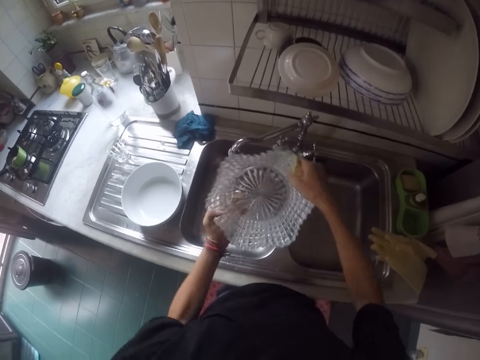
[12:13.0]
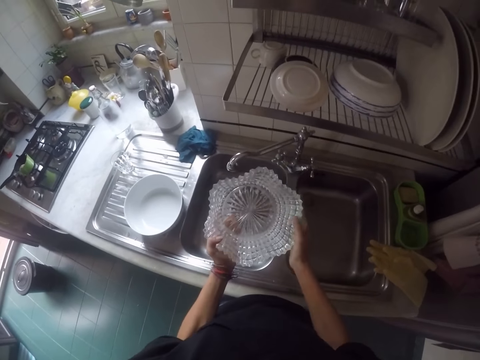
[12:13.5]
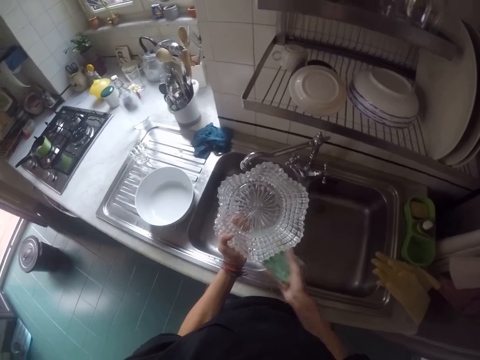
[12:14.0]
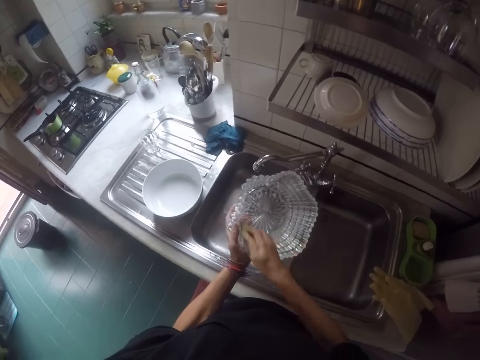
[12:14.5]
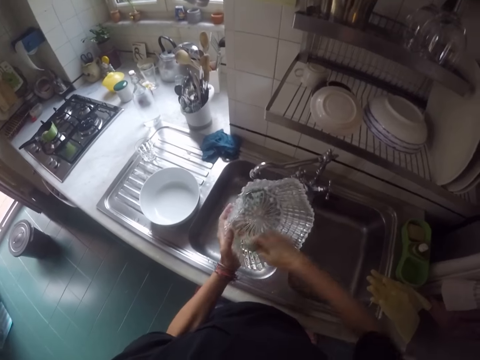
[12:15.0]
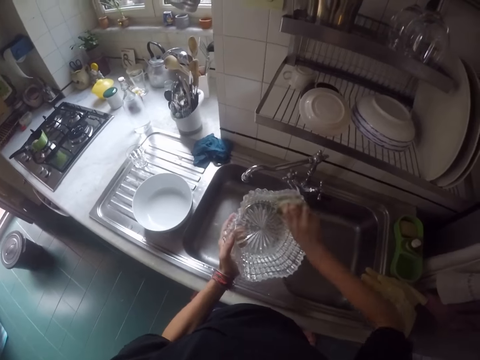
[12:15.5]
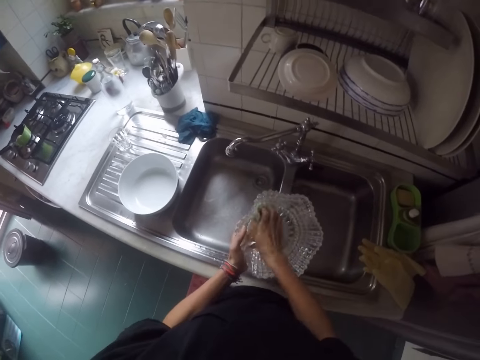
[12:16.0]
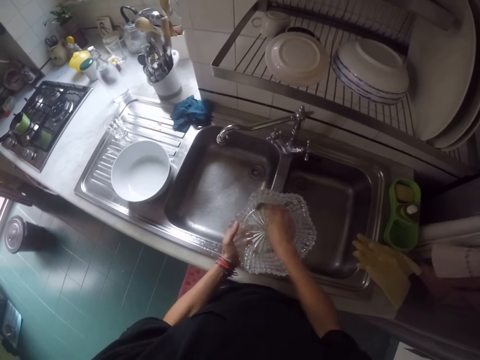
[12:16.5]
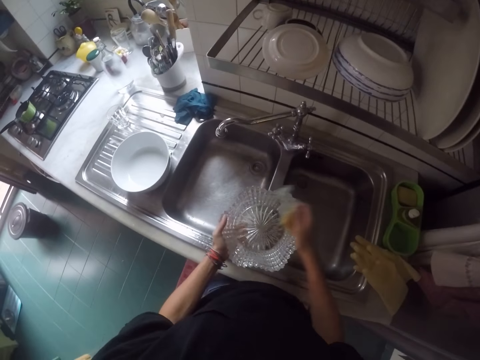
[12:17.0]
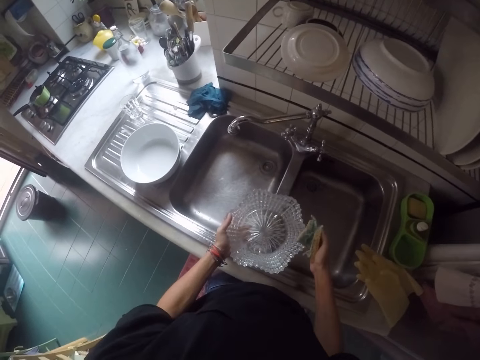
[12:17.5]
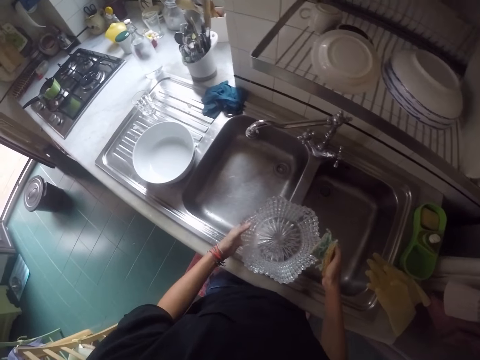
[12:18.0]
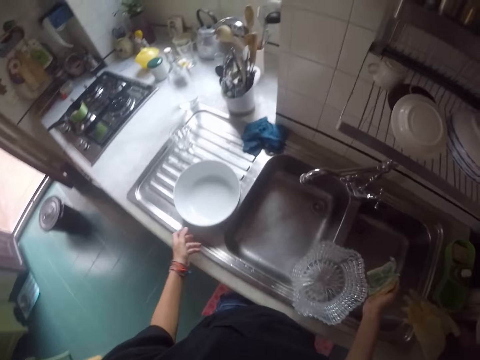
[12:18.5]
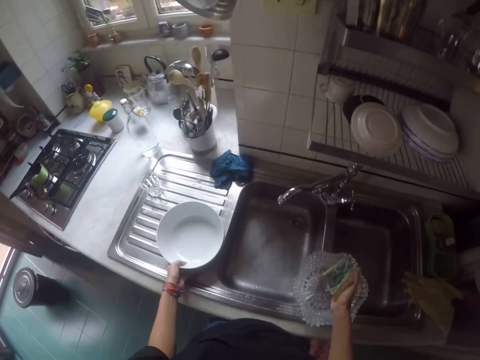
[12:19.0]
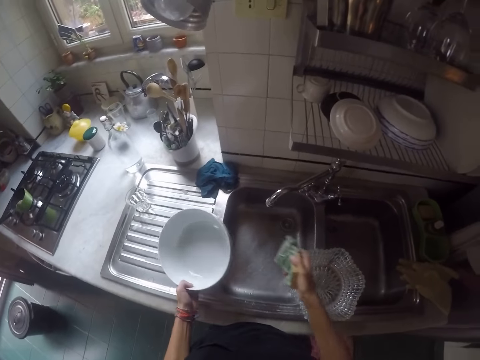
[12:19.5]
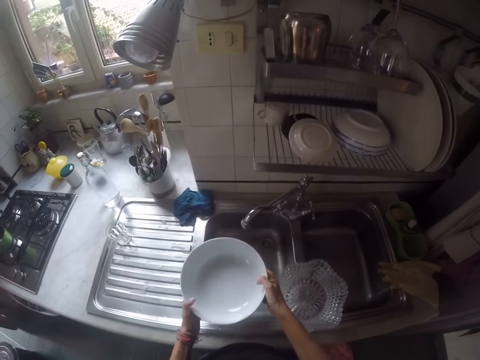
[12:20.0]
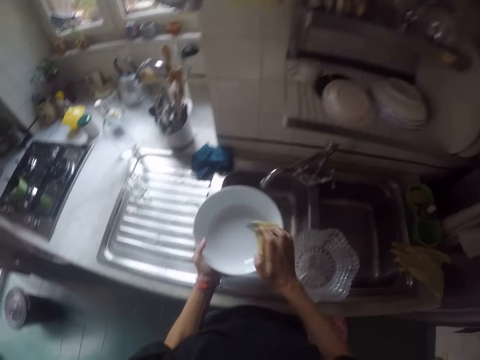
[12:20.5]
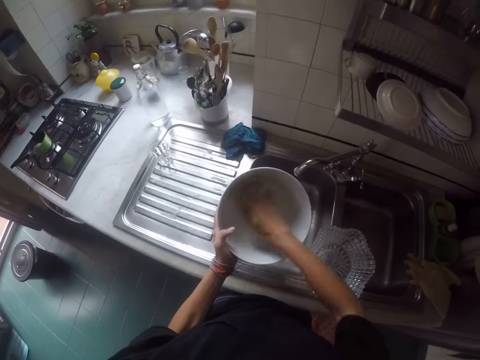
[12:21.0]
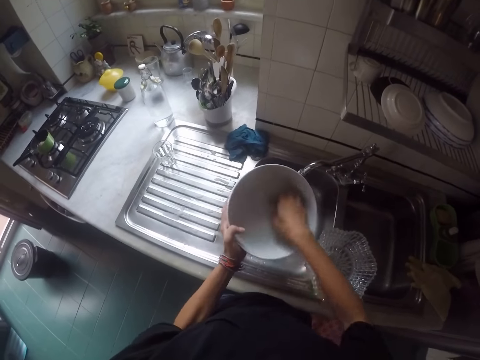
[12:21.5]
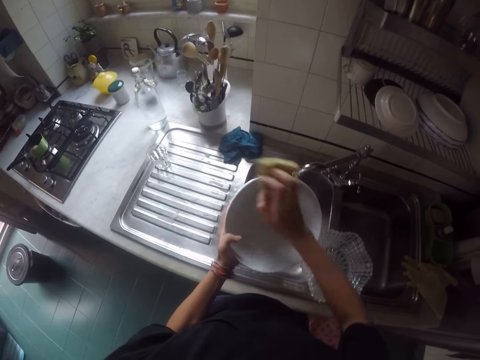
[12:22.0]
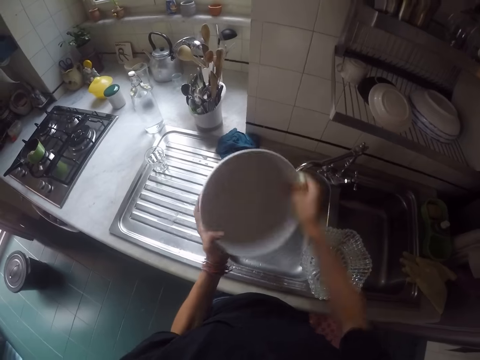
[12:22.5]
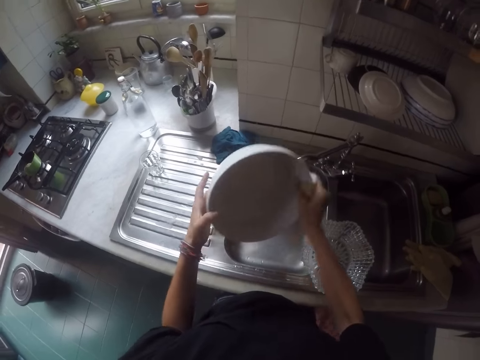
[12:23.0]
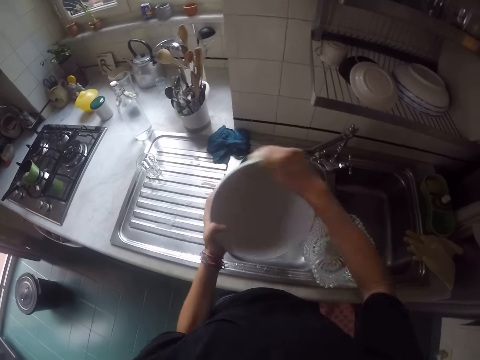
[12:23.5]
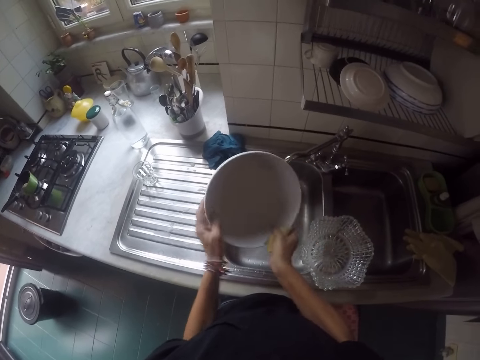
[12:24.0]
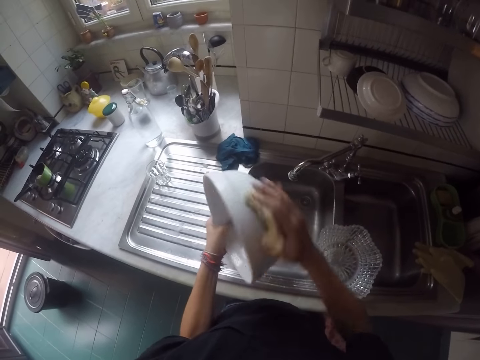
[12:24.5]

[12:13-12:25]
The camera wearer holds the sponge. They place the bowl on the sink. They move hands. They pick the bowls from the sink. They wash the bowl with the sponge.

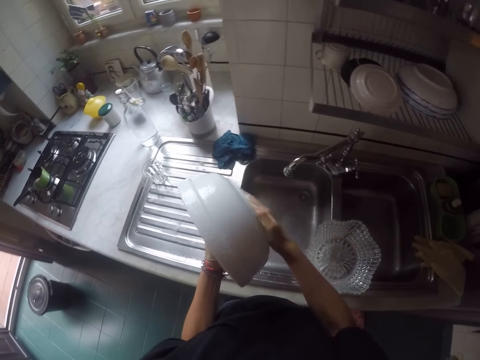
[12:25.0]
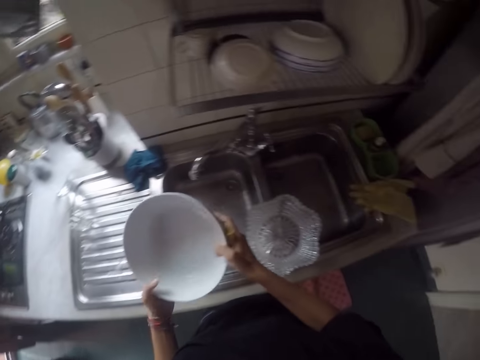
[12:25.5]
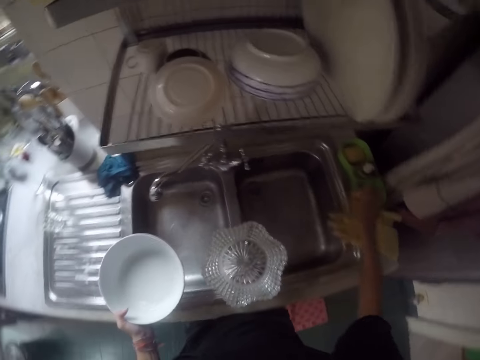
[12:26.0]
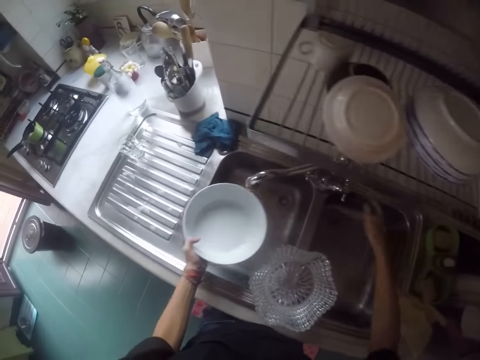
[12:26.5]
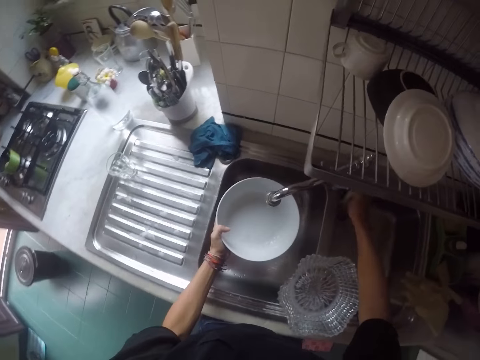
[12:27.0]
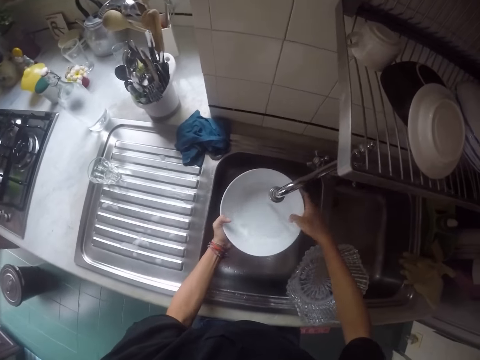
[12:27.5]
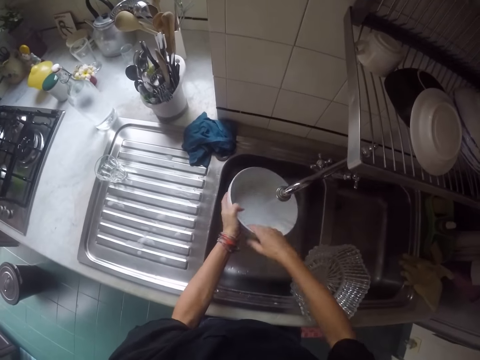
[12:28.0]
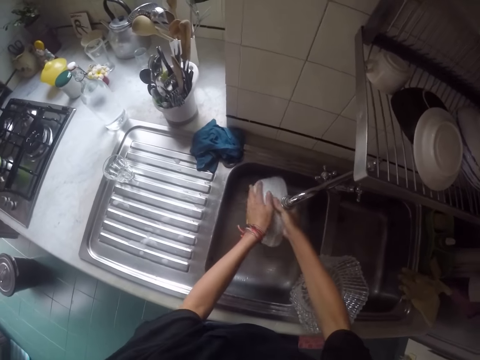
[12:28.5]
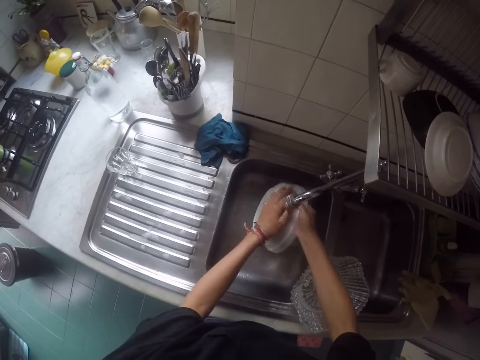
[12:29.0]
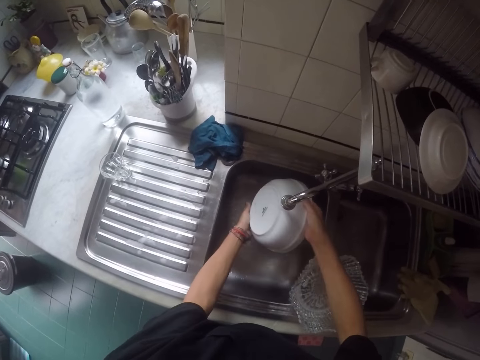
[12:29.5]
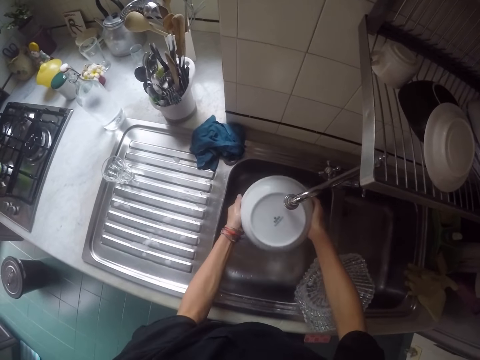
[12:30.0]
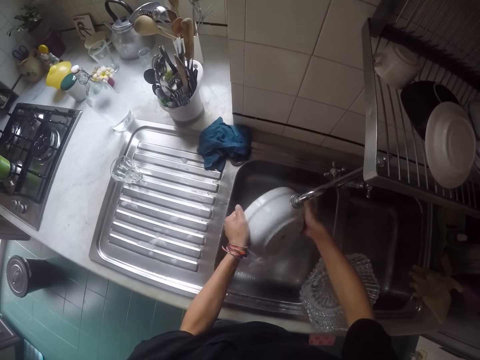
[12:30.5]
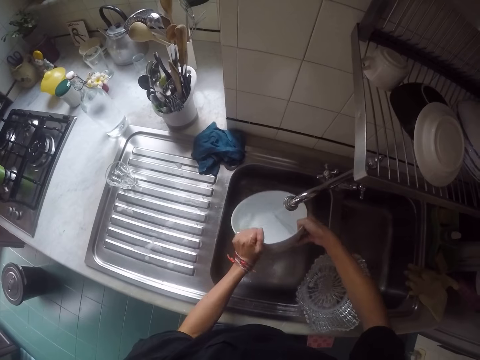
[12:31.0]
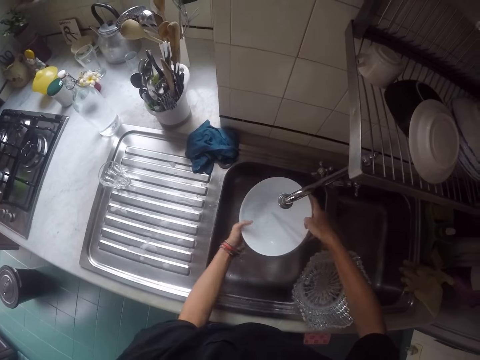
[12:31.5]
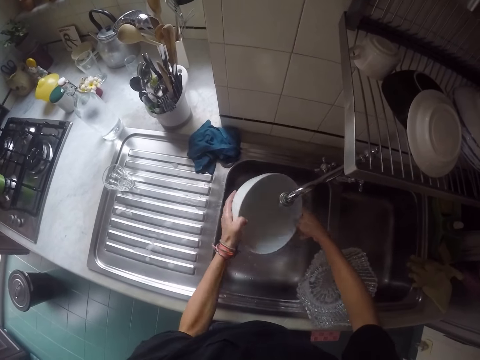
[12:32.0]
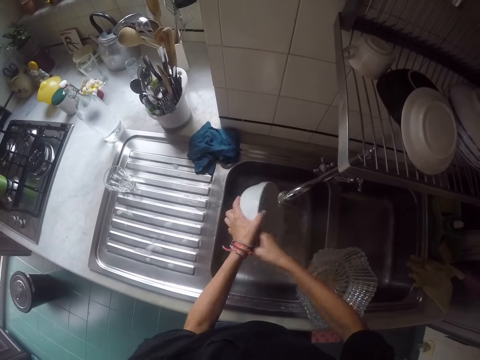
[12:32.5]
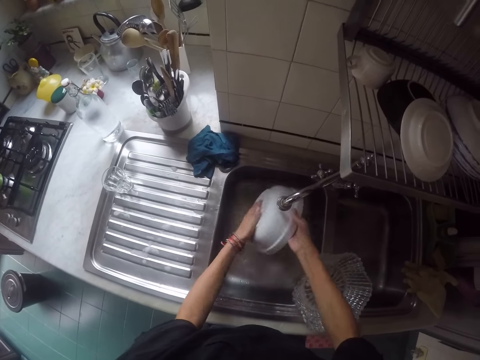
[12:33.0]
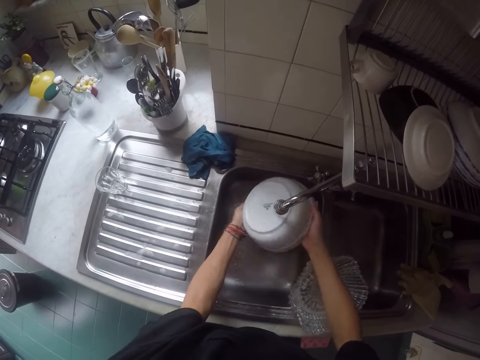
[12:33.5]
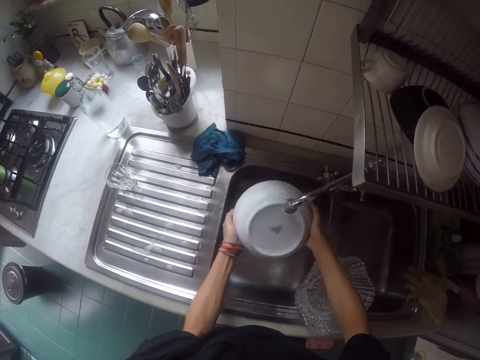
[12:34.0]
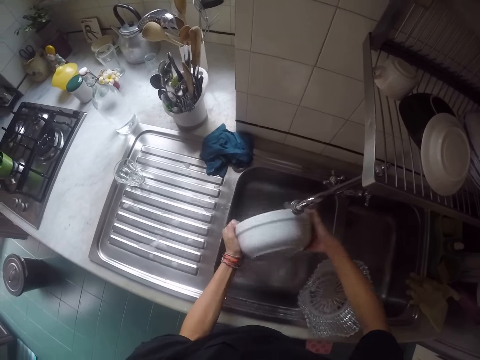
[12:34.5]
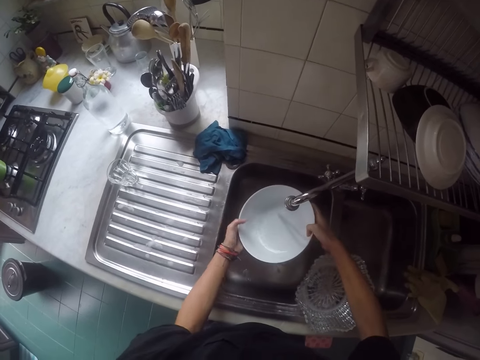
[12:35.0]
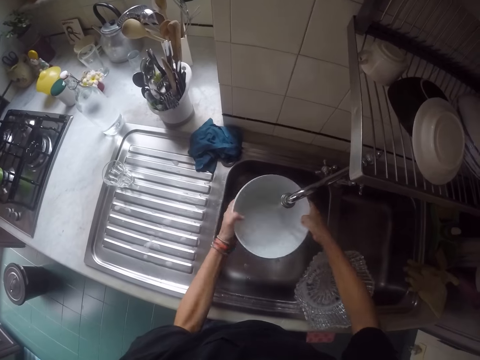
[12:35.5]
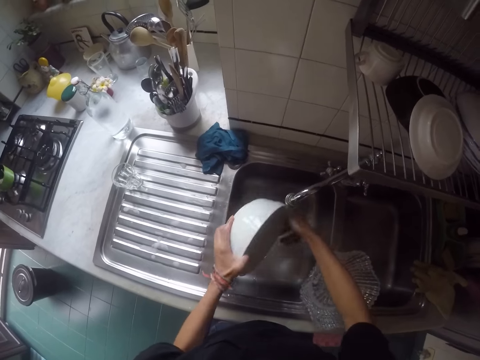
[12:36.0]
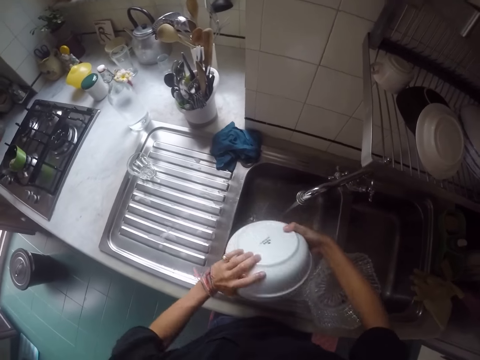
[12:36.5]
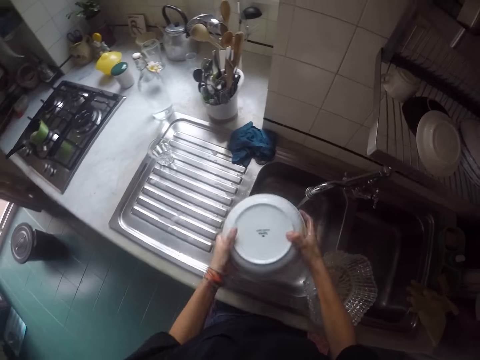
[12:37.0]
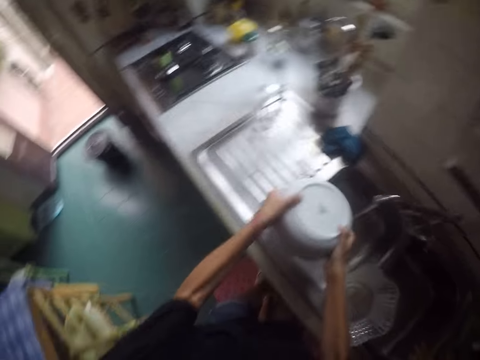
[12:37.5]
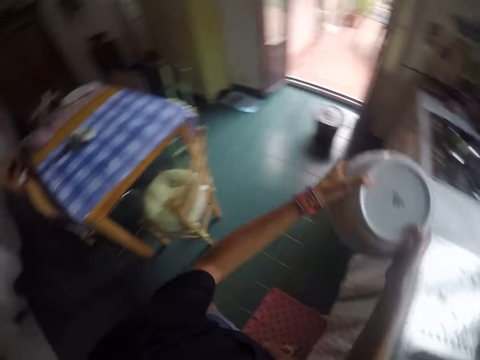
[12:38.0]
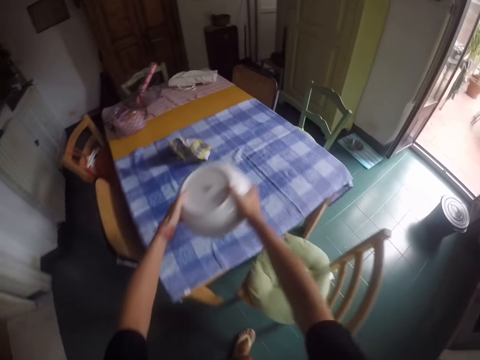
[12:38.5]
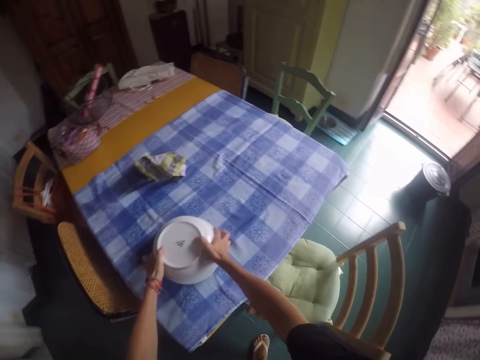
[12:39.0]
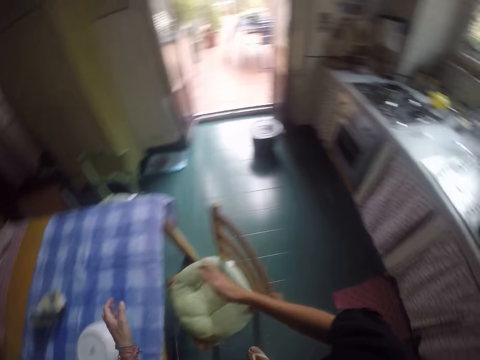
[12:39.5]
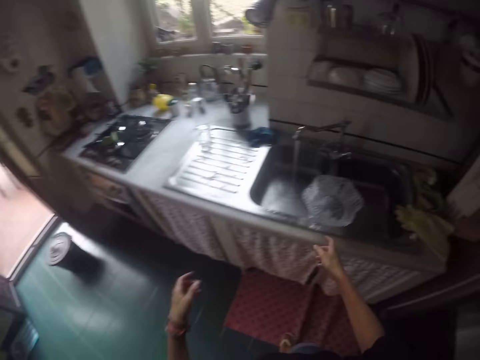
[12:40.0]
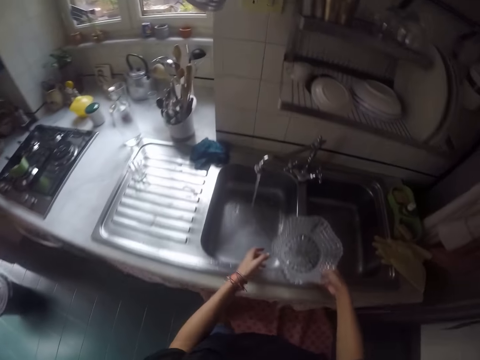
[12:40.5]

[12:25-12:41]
The camera wearer moves a hand. They put the sponge in the soap dish. They open the tap. They rinse the bowl. They move hands. They place the bowl on the table. They move hands.
